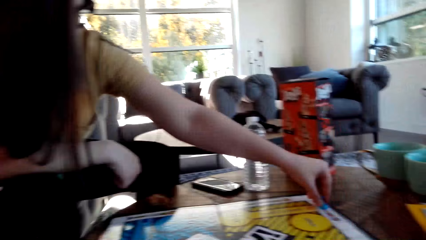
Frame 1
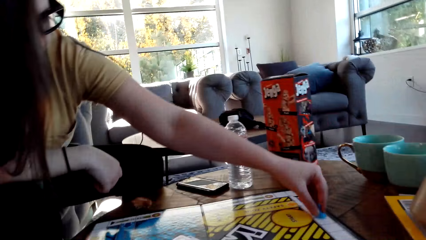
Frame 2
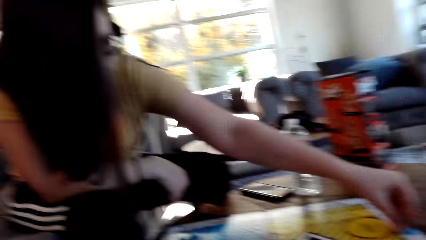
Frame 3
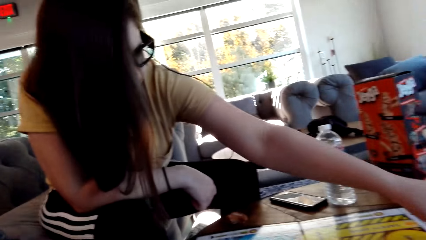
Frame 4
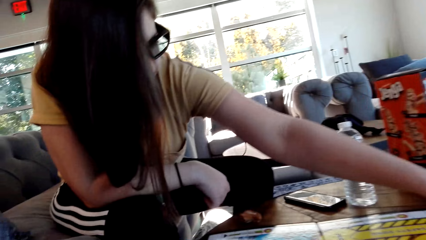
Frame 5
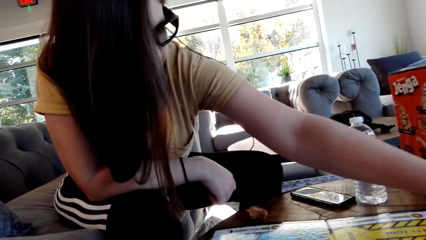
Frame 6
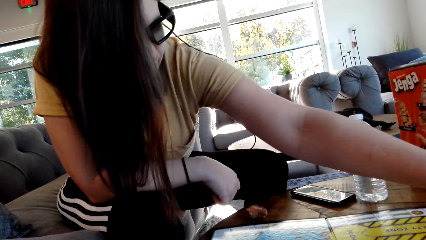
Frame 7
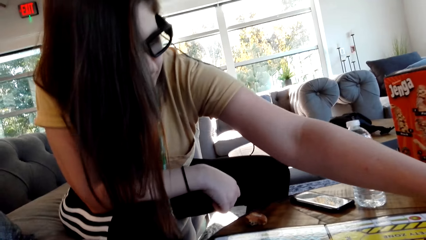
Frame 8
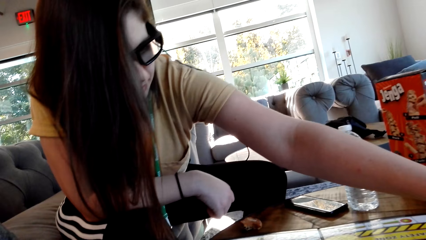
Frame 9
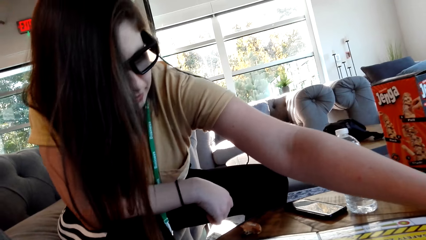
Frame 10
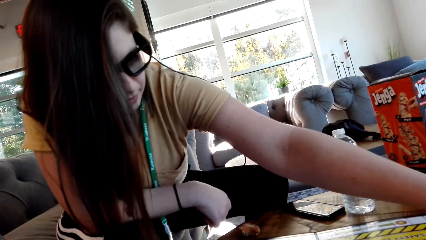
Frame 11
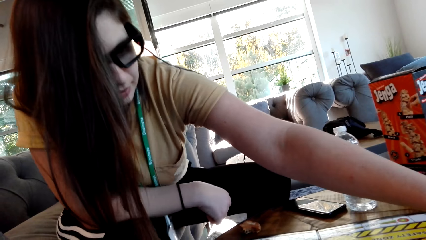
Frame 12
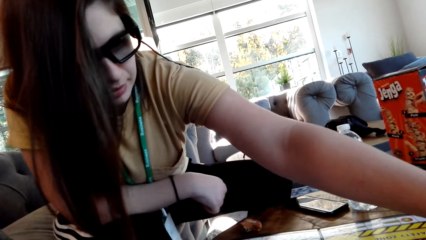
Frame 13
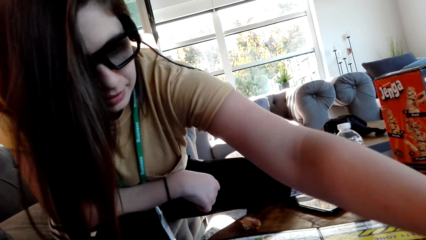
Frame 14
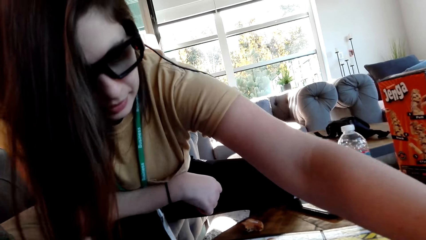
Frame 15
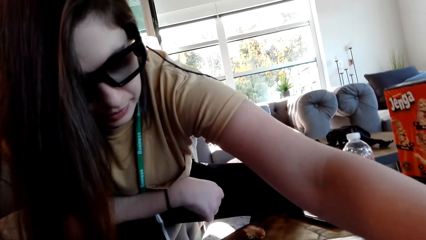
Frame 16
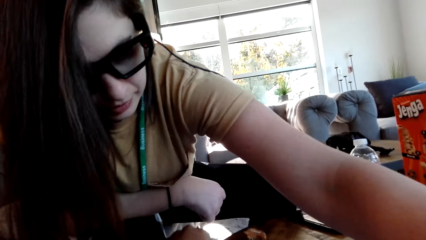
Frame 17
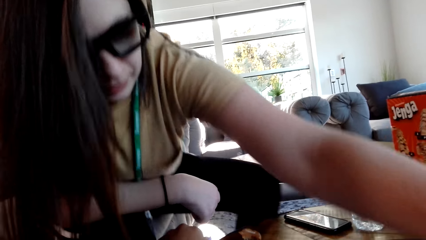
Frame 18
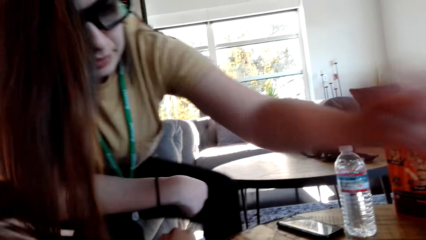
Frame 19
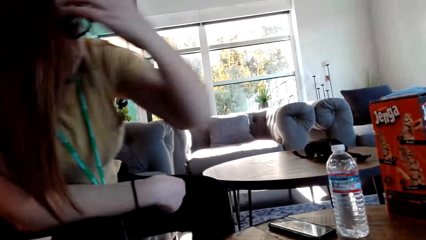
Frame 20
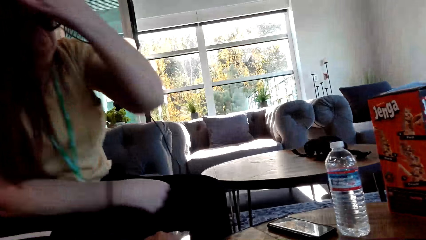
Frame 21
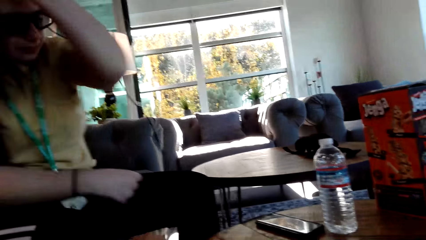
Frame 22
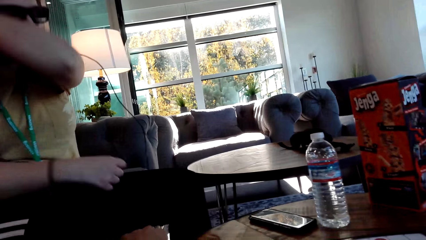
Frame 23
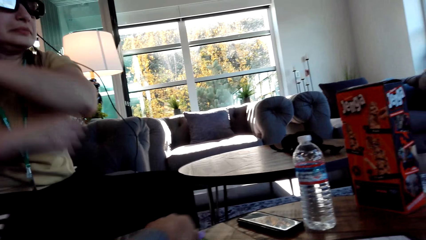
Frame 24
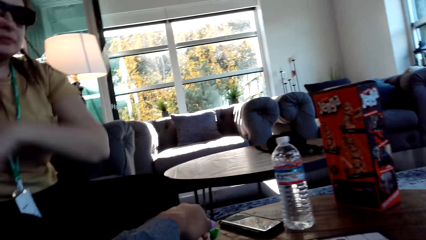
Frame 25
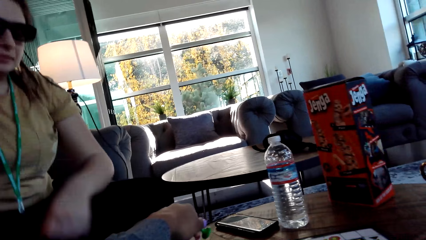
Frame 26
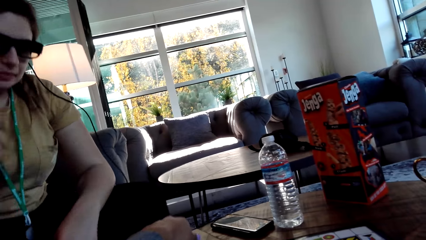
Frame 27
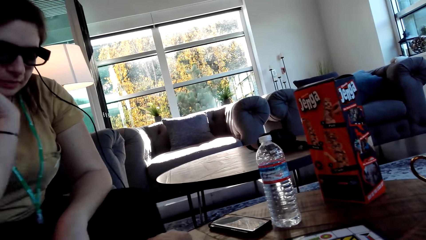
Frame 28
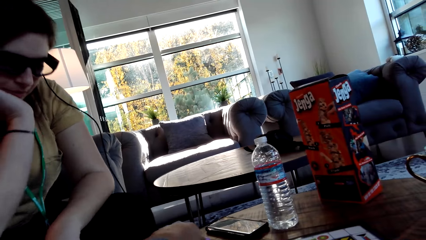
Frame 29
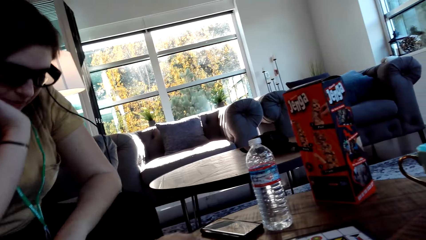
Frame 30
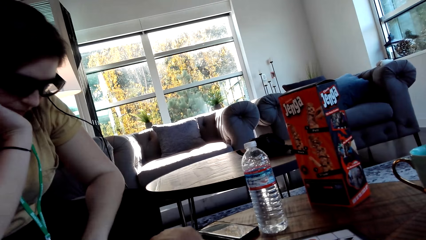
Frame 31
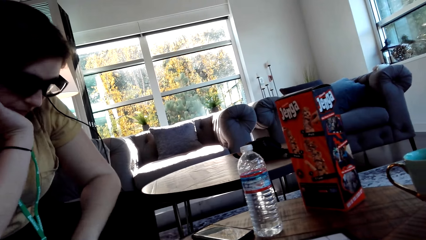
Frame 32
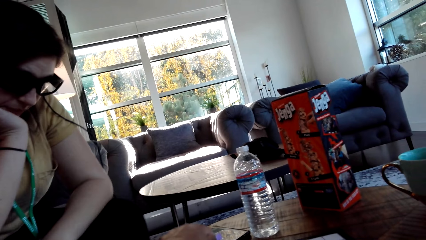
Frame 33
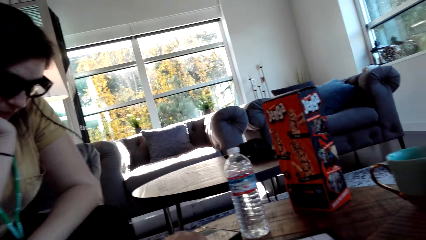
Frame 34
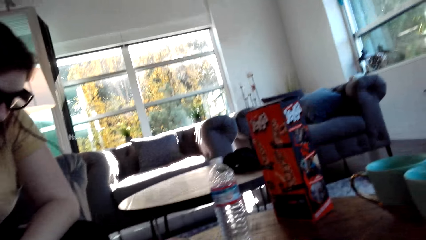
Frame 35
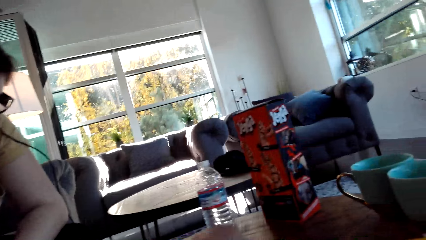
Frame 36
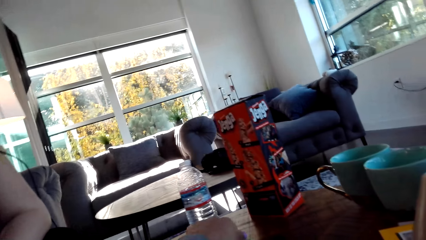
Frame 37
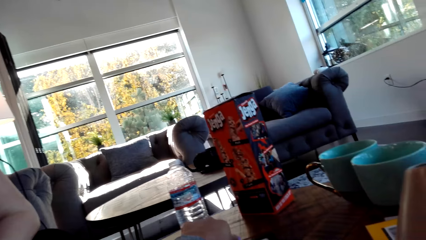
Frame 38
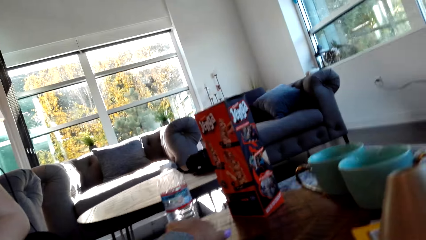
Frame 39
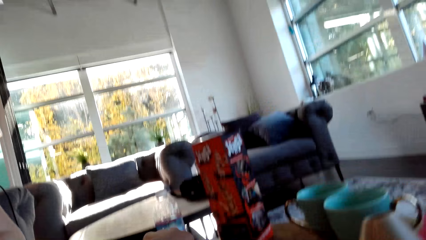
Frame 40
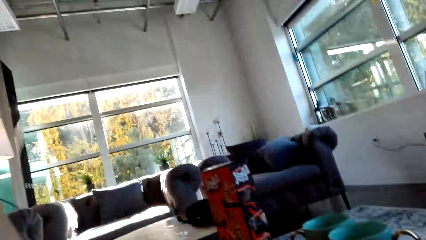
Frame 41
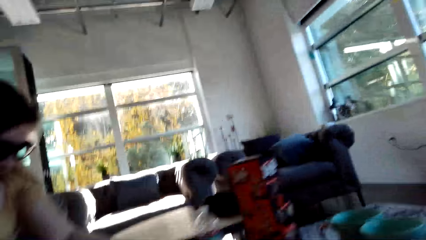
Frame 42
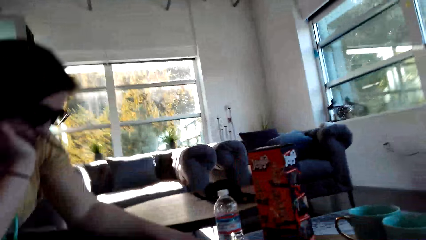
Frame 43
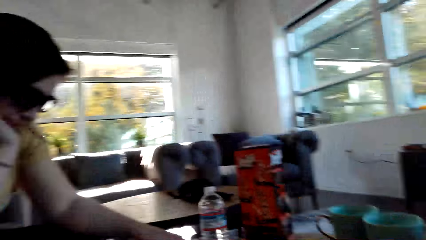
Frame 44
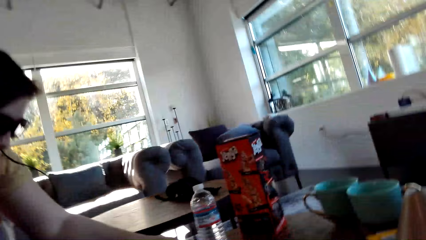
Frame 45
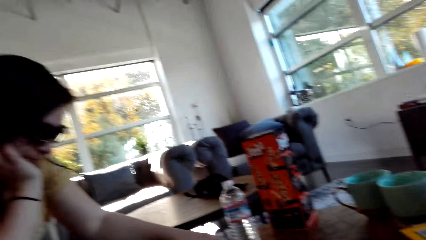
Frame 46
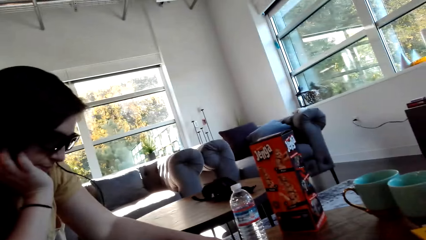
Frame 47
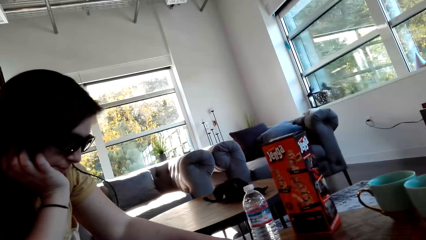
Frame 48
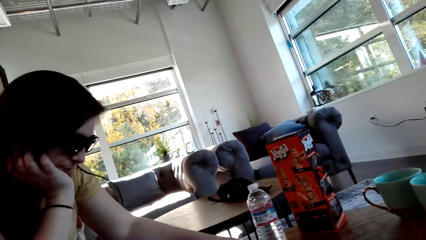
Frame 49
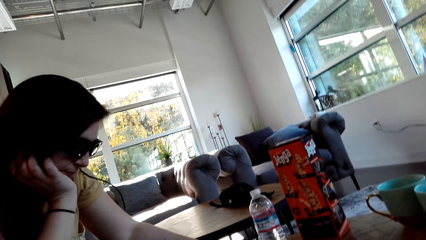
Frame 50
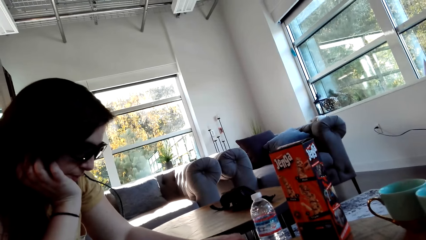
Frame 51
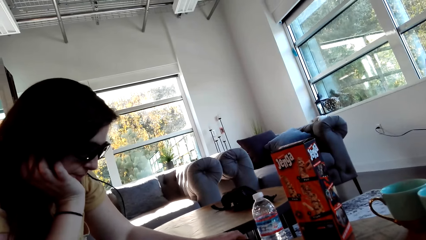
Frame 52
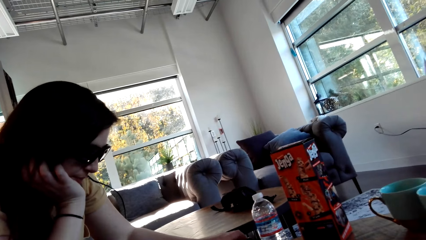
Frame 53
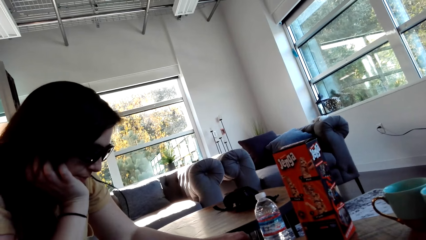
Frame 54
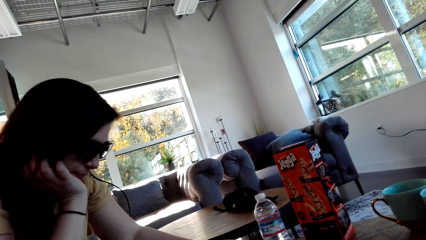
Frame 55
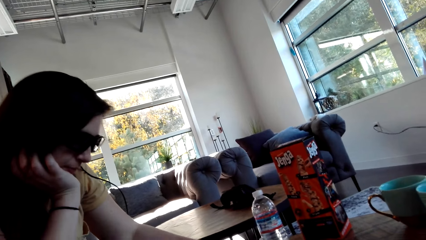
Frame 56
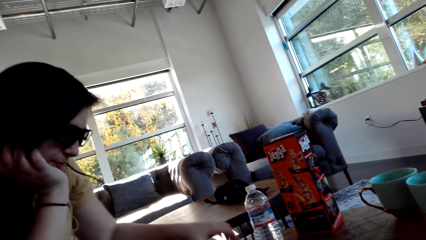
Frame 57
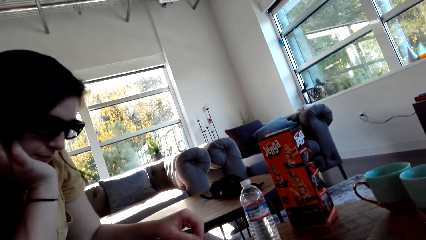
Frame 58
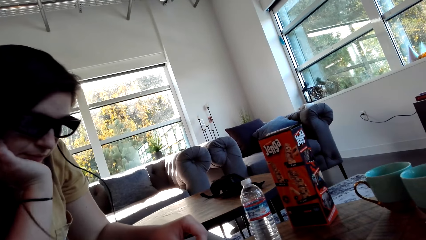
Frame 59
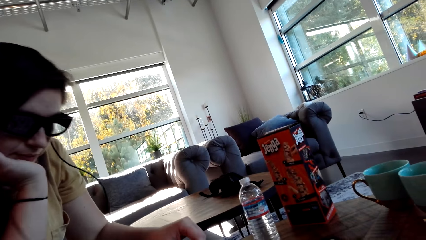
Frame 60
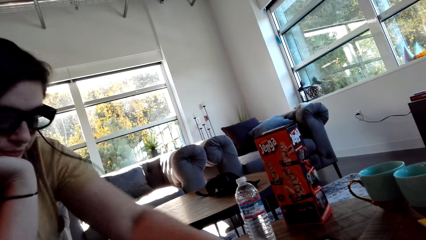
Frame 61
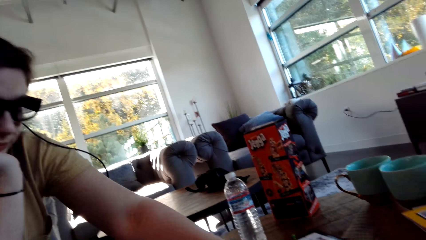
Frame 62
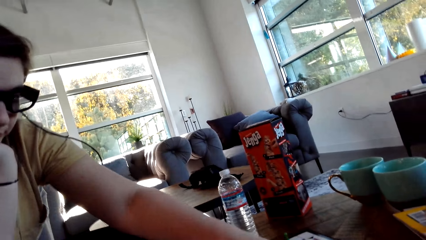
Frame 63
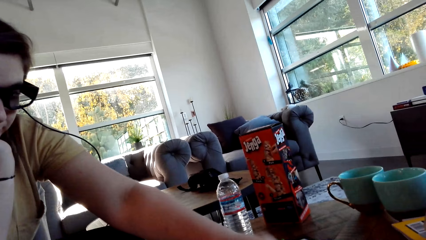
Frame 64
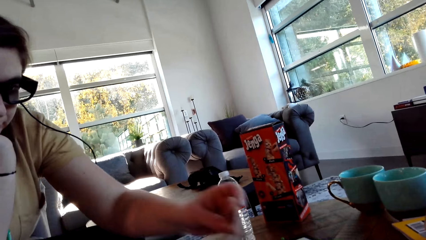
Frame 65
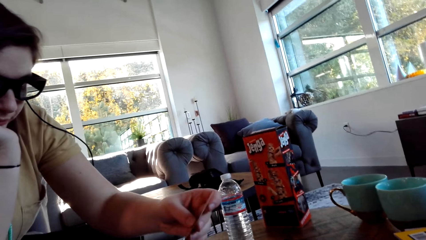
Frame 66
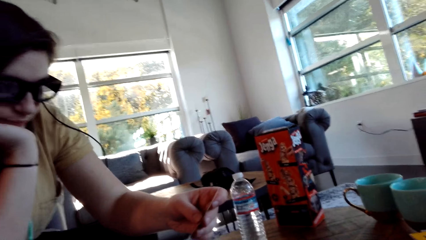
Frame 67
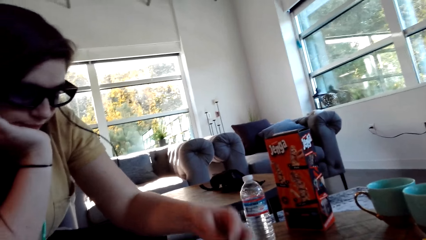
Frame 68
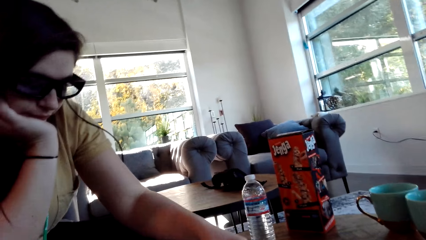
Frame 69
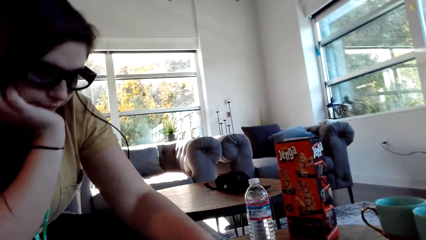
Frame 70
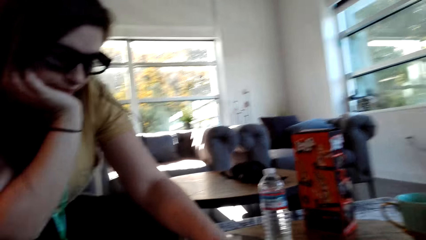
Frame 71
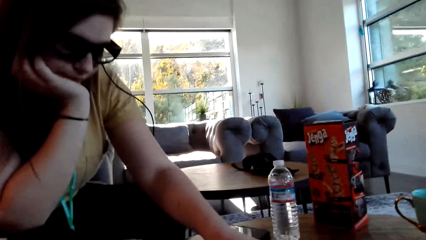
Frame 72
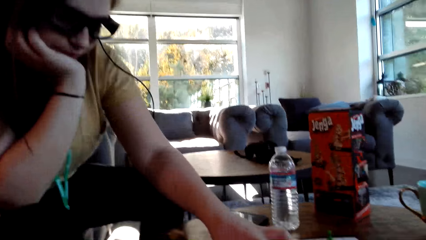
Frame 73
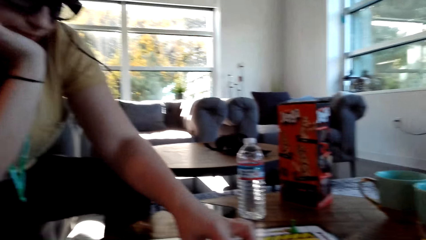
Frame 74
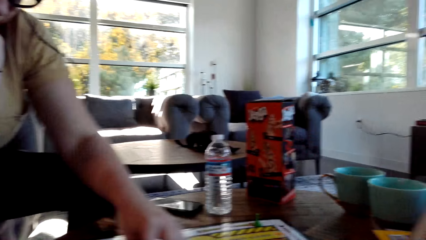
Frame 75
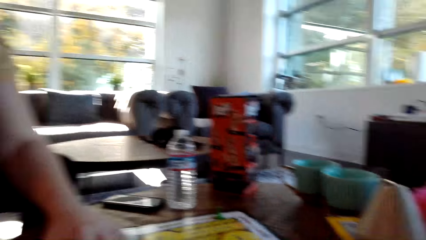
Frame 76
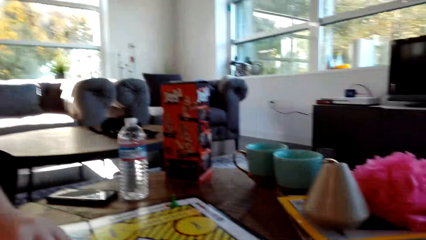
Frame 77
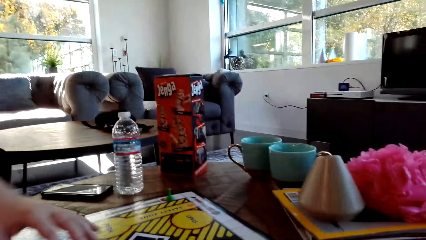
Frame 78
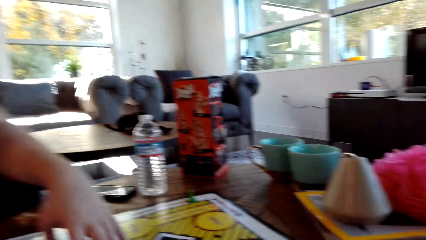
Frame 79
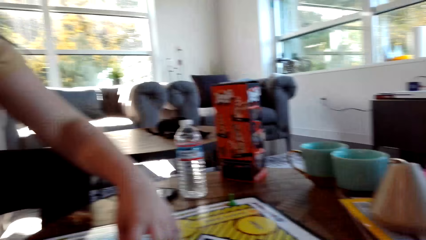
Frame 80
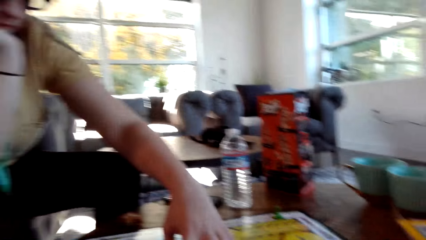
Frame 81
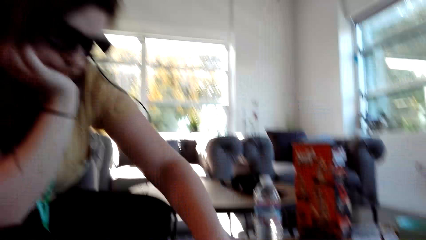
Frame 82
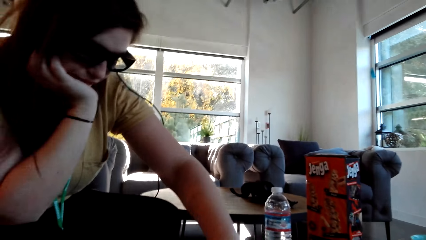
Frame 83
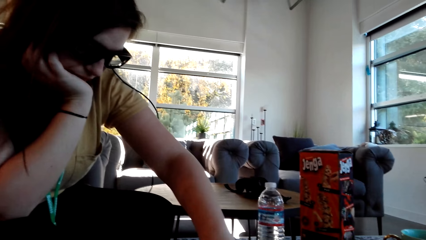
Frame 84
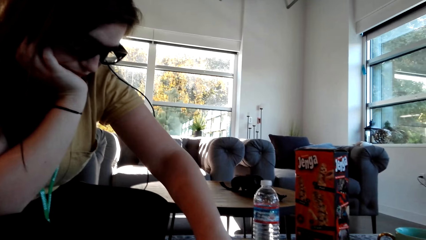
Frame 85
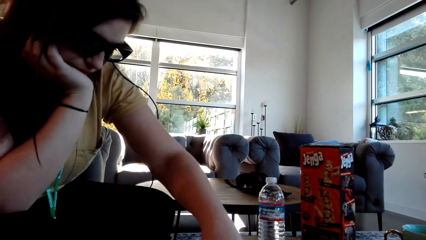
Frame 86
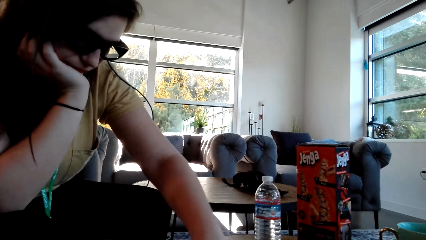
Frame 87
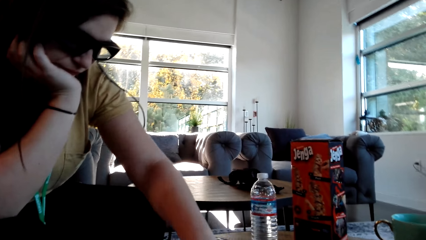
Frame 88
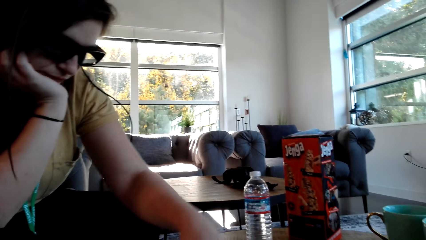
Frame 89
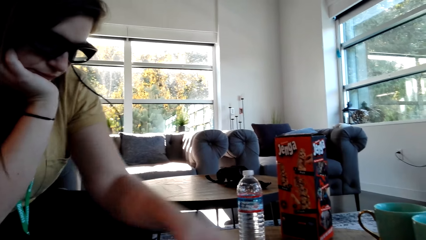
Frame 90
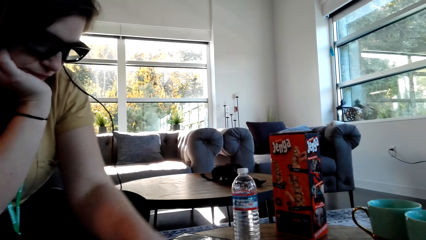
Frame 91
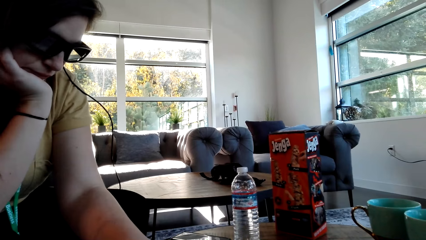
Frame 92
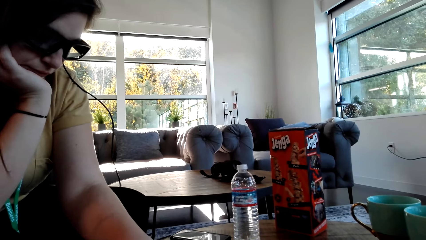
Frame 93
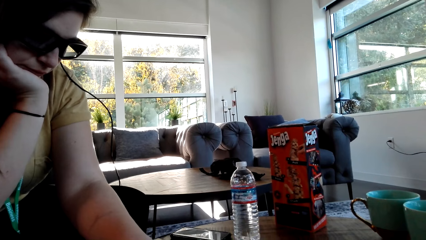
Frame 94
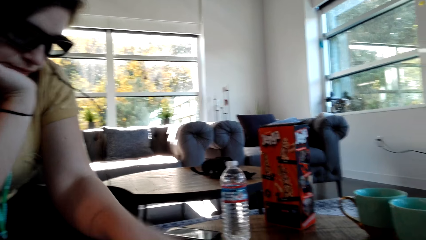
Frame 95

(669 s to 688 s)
A woman touches her hair and touches her chin. The camera wearer moves the pawn on the game board. The woman lifts up a card on the table.
